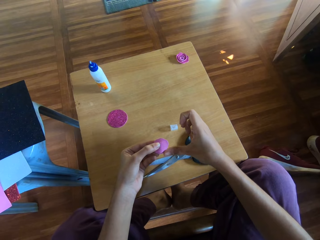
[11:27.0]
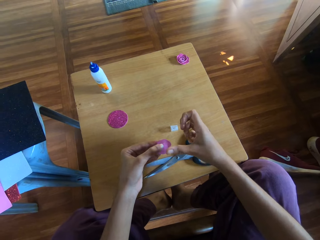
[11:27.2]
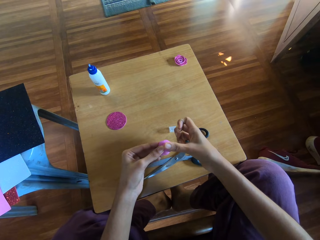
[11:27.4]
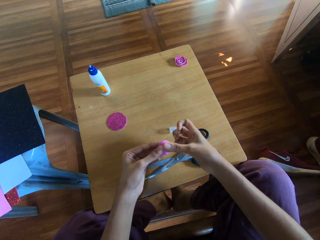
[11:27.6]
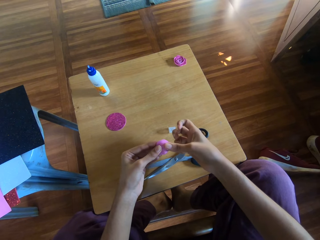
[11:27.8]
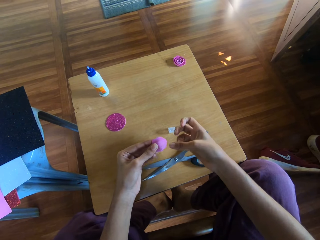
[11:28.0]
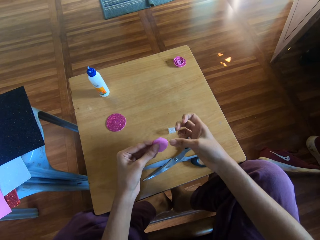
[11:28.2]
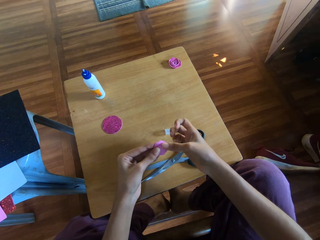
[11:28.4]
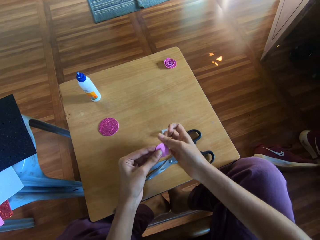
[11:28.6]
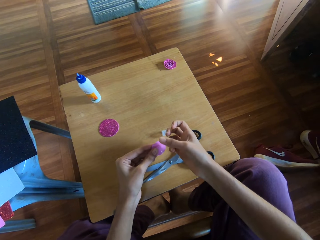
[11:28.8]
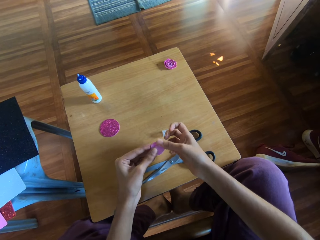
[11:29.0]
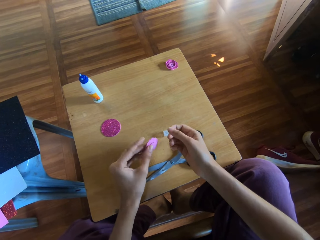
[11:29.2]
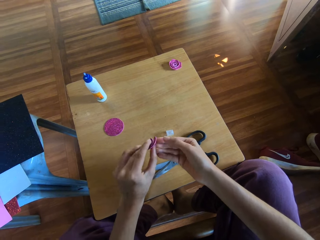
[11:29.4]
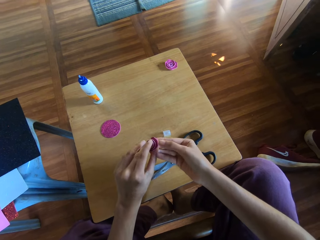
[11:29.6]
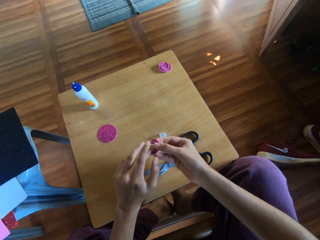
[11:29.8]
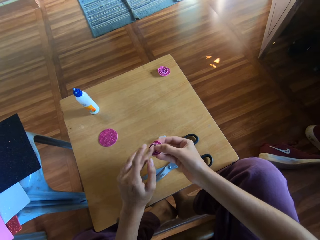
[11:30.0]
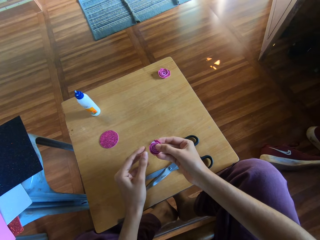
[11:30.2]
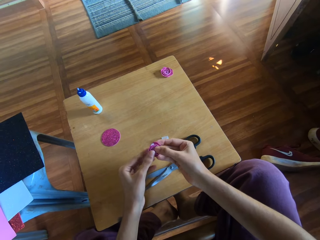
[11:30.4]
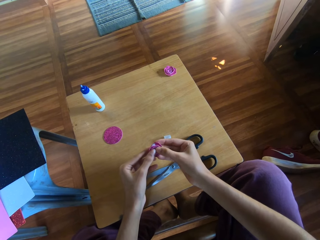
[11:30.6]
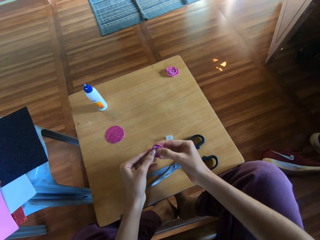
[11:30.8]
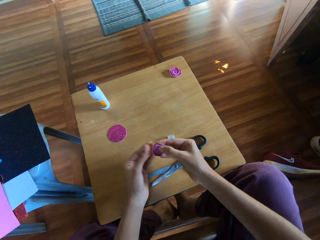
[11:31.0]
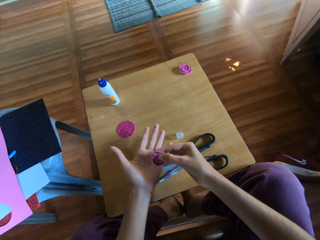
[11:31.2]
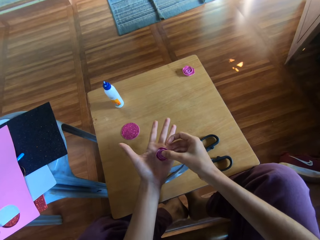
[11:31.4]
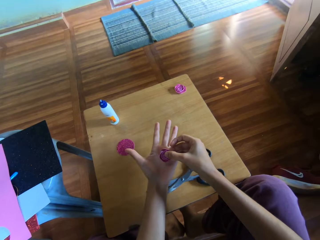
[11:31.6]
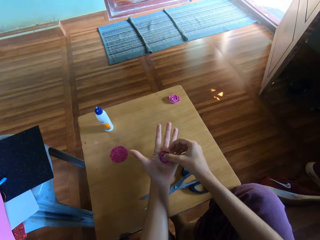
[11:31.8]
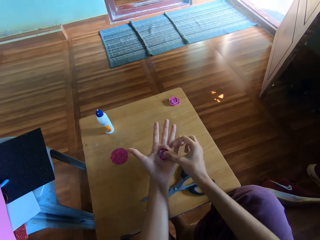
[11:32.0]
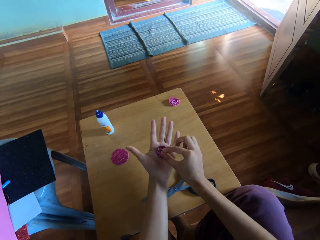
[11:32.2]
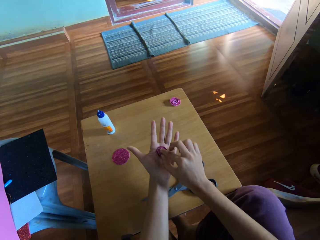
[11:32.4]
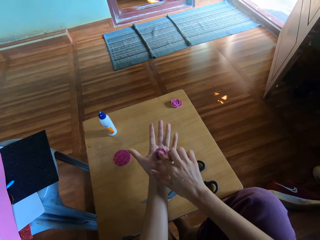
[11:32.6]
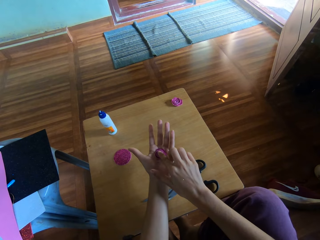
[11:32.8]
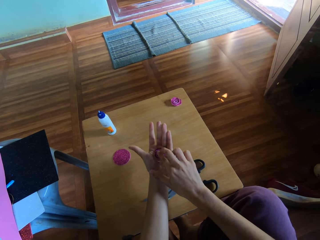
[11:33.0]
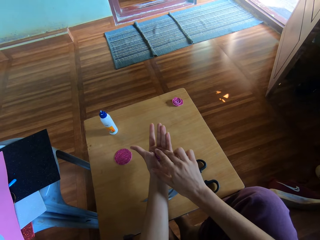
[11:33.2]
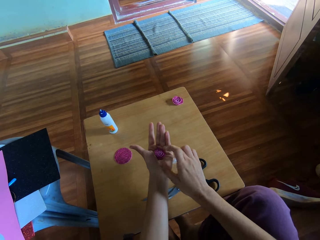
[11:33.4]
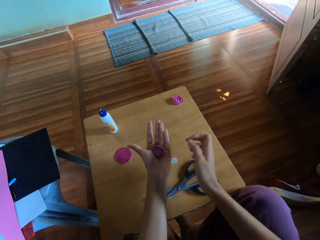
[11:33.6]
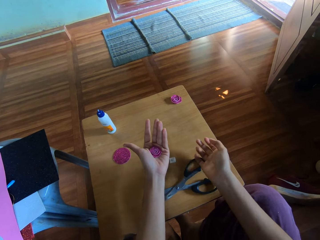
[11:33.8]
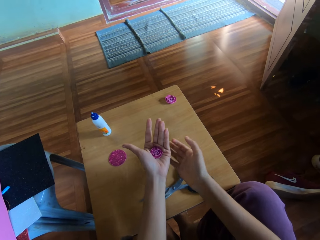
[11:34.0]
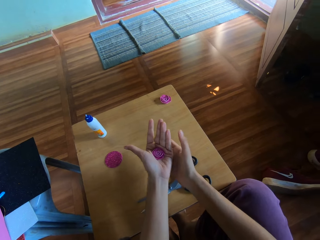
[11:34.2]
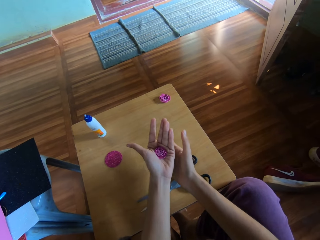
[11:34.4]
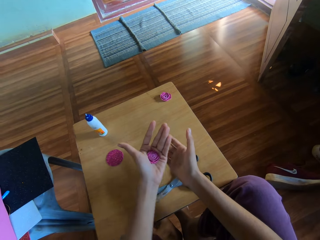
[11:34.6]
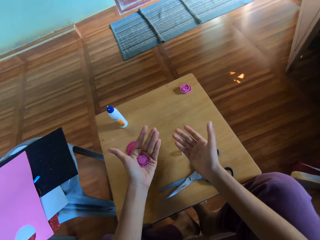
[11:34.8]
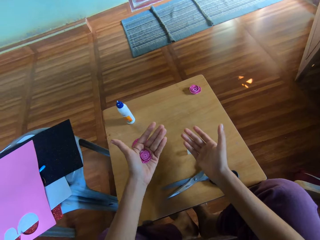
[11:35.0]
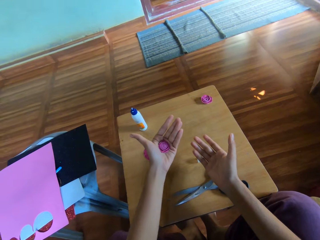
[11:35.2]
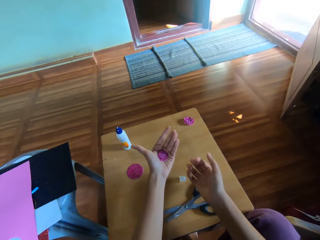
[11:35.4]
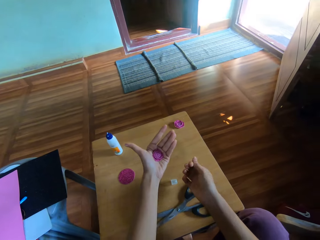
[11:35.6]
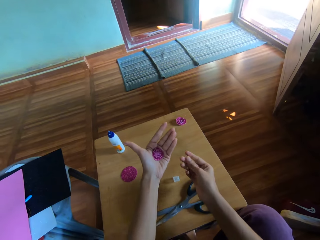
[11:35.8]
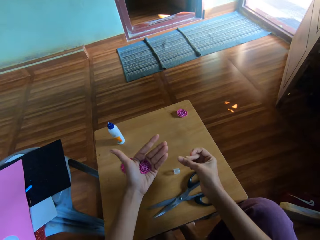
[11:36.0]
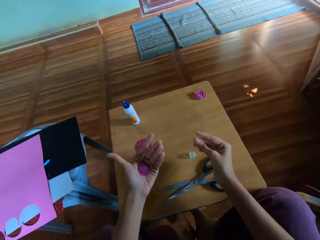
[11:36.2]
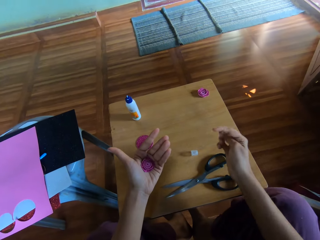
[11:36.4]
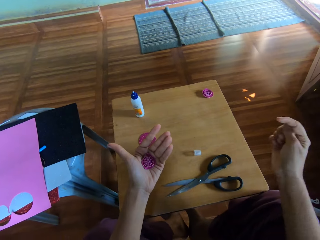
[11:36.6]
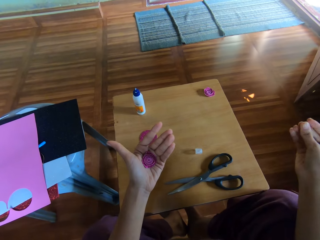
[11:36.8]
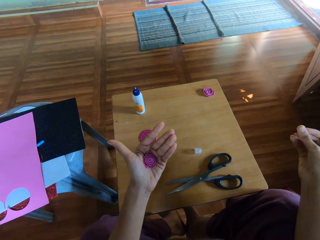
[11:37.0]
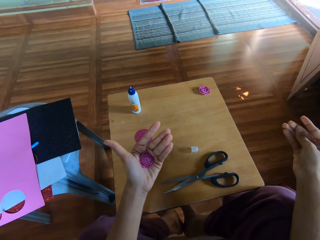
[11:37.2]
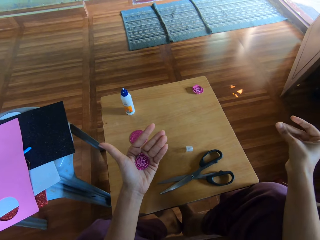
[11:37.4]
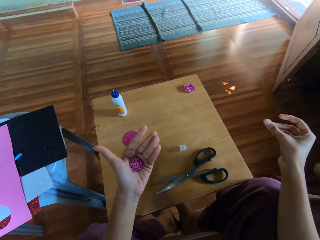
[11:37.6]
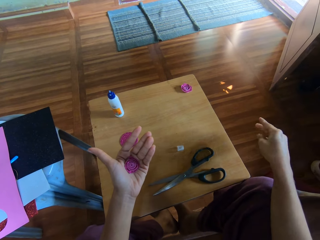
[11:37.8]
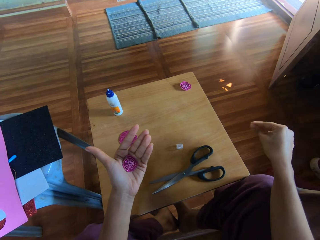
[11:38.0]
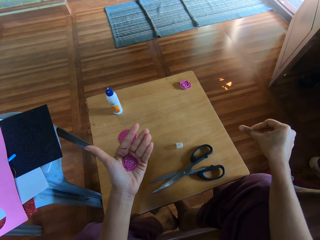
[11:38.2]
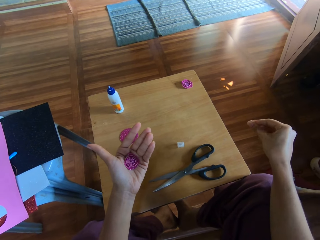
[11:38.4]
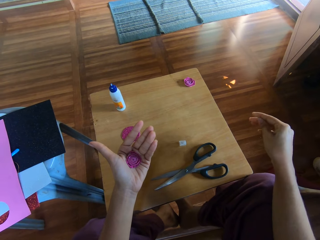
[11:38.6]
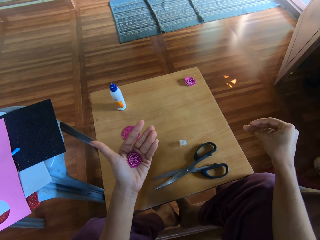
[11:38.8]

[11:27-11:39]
The camera wearer places the rolled glitter paper on her left hand. She holds the craft paper on her hand. She rubs her left fingers together.

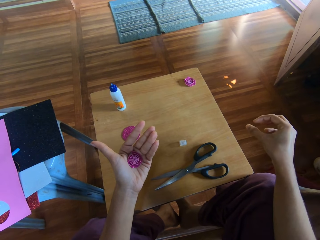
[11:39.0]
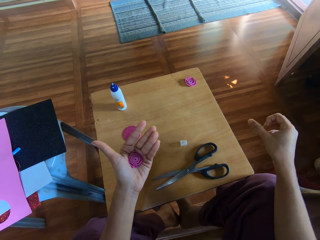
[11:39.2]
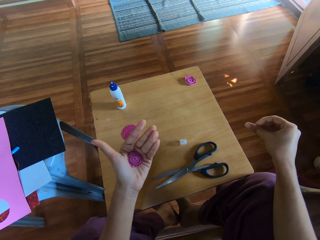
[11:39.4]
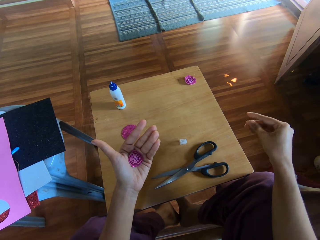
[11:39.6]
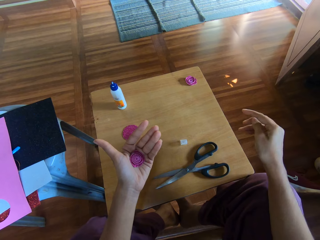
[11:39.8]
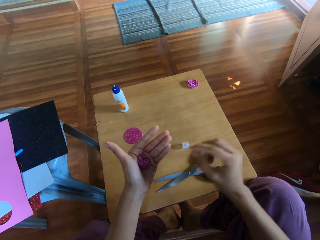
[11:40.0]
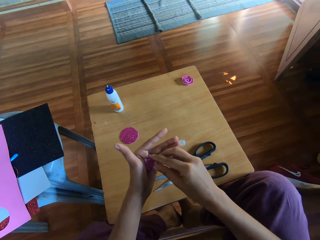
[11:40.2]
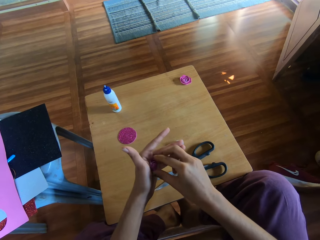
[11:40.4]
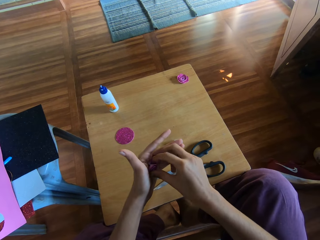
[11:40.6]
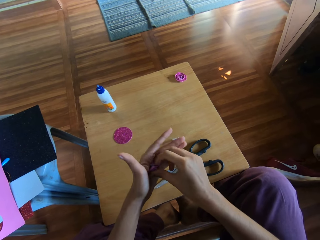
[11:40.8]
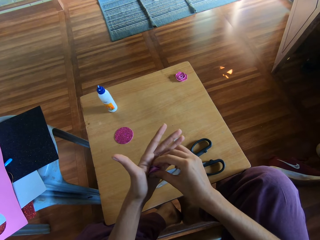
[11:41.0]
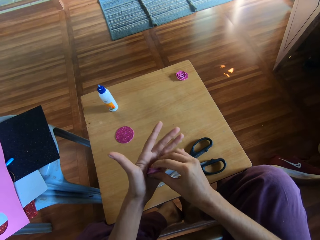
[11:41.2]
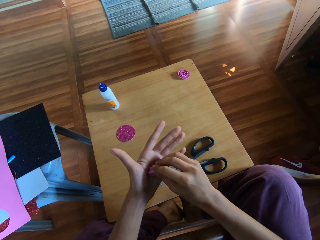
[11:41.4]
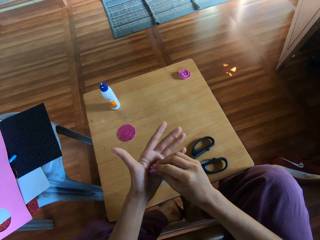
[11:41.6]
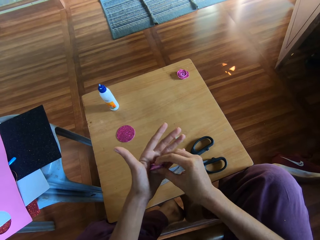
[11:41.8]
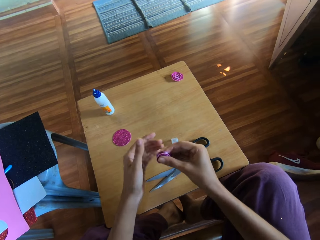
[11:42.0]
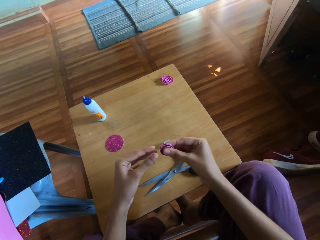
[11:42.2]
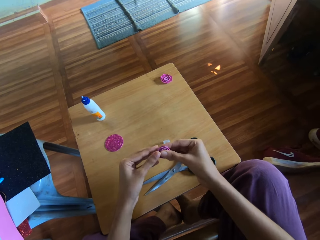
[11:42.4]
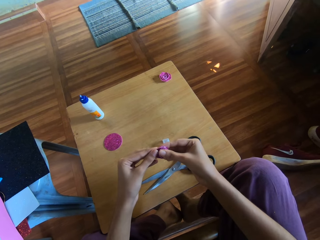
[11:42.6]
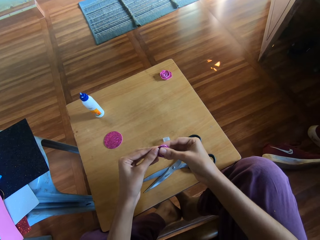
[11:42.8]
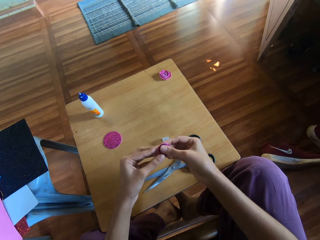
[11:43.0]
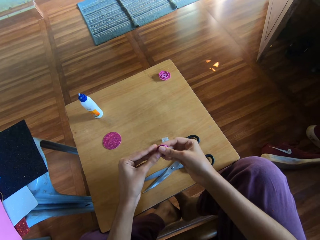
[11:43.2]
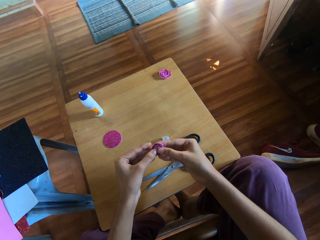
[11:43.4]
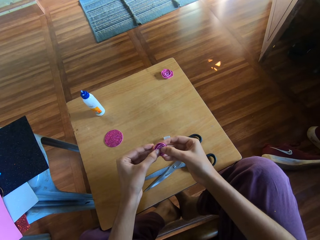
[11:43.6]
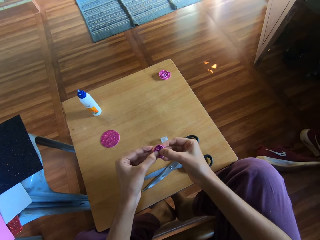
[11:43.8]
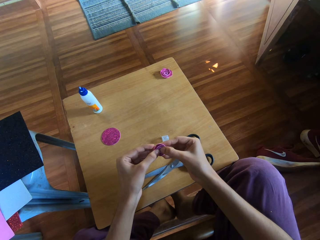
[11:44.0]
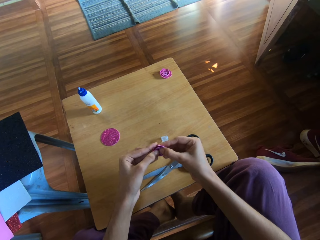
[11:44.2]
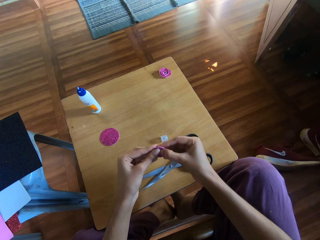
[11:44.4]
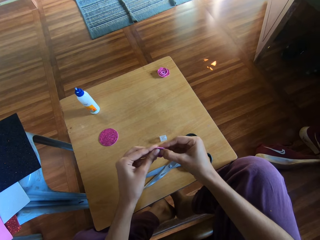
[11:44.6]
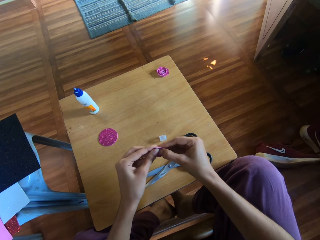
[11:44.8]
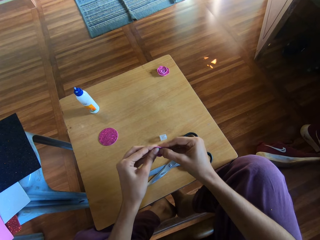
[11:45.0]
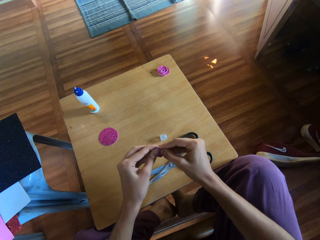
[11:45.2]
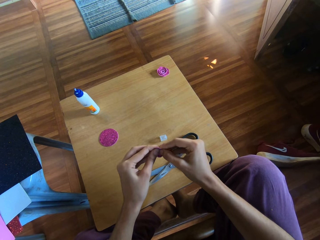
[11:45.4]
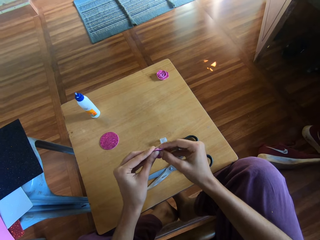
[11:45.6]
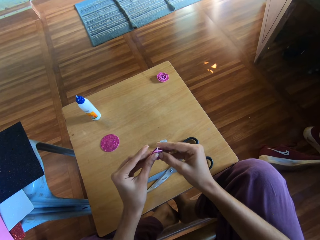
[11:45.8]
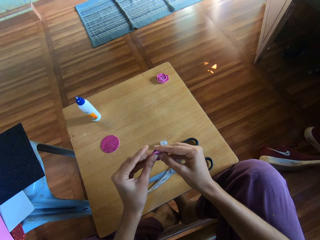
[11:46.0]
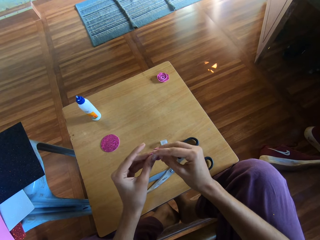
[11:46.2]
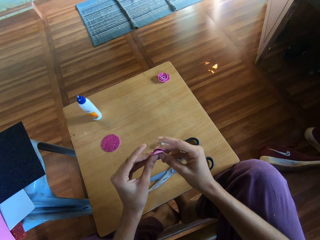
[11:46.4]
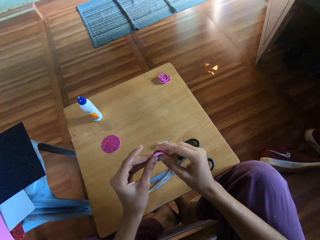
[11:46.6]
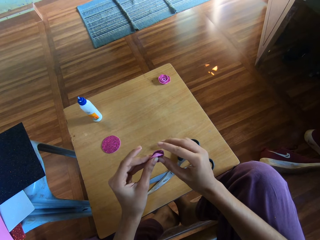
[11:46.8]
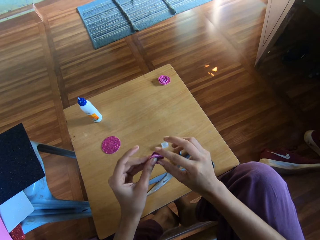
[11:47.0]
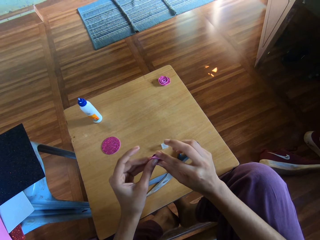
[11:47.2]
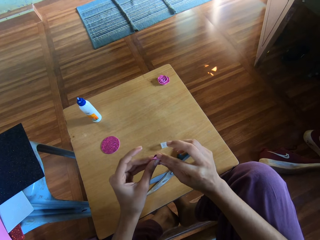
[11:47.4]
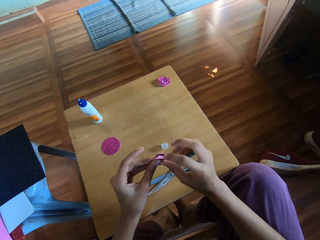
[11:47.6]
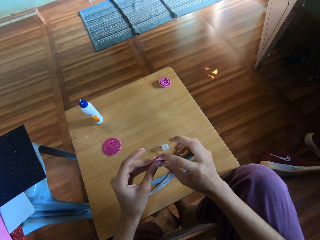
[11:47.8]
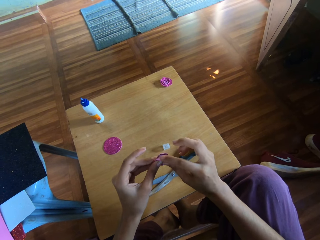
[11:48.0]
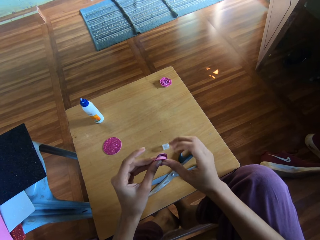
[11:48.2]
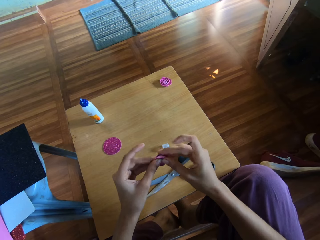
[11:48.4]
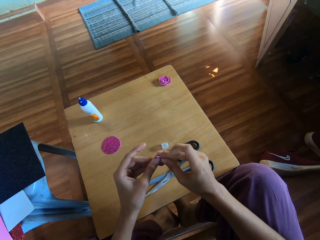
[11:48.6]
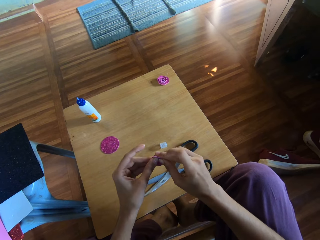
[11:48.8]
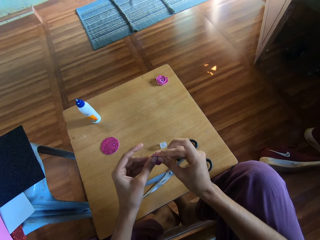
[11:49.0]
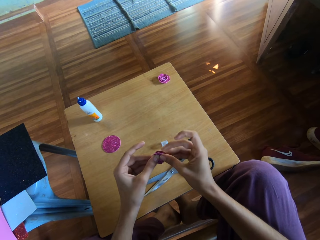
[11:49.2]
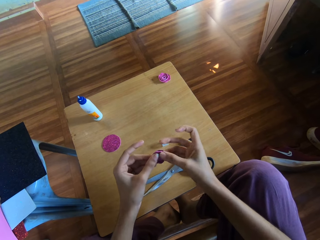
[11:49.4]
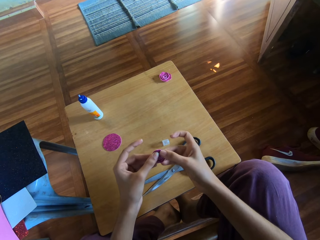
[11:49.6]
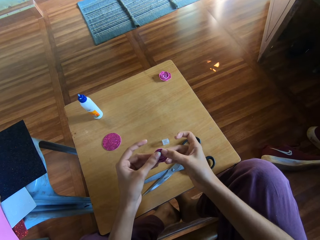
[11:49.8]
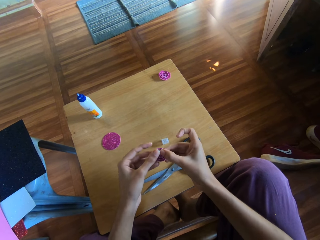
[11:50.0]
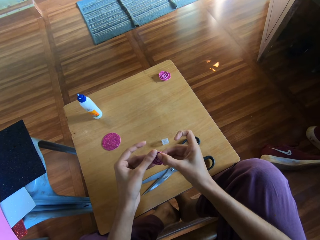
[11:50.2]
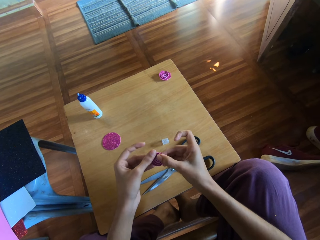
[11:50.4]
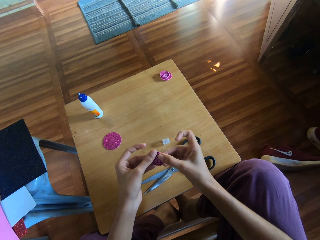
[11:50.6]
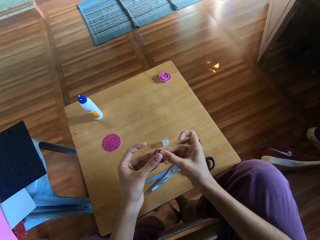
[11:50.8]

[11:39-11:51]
The camera wearer presses the piece of rolled glitter paper together with both hands.
